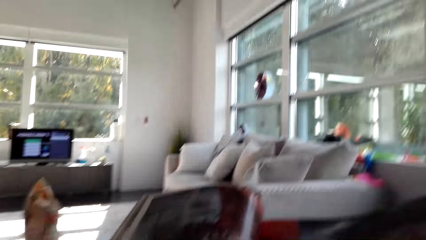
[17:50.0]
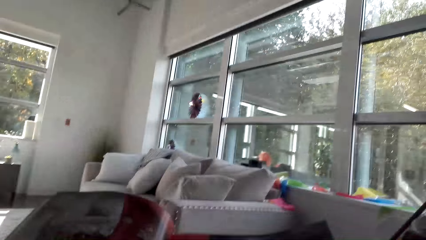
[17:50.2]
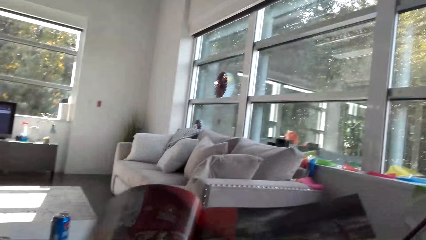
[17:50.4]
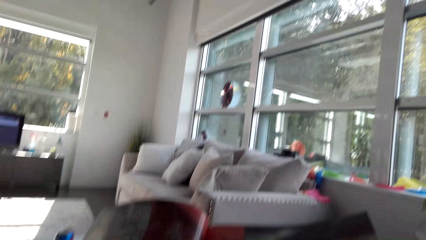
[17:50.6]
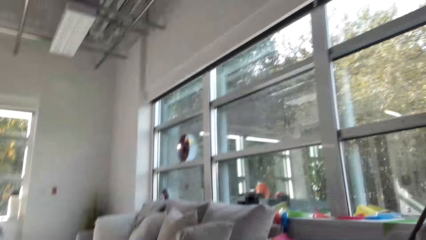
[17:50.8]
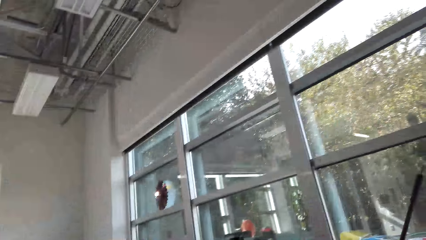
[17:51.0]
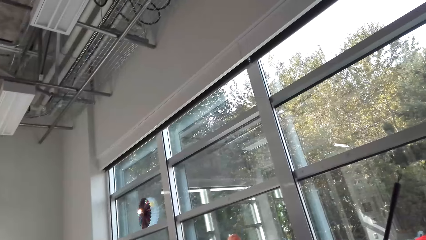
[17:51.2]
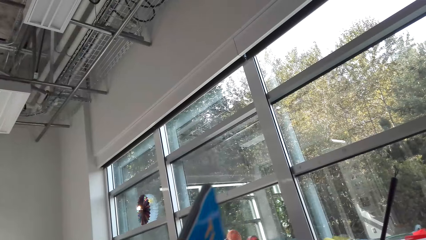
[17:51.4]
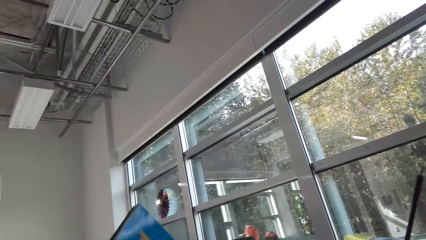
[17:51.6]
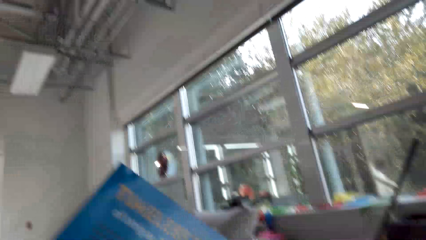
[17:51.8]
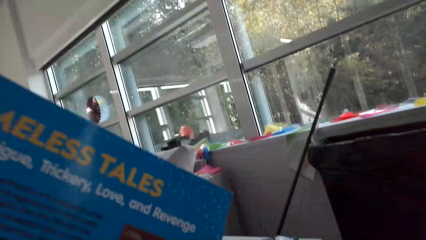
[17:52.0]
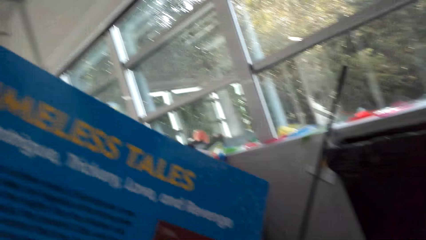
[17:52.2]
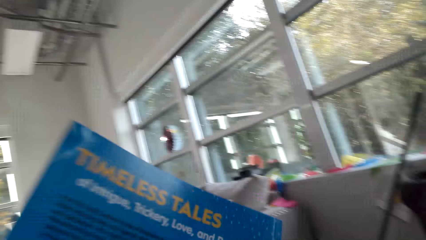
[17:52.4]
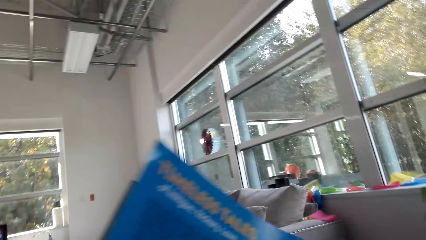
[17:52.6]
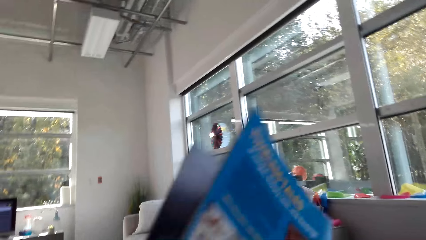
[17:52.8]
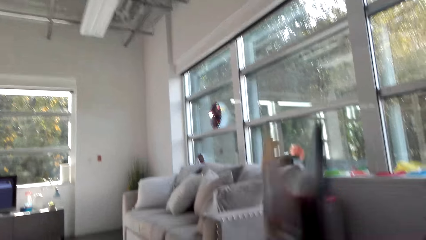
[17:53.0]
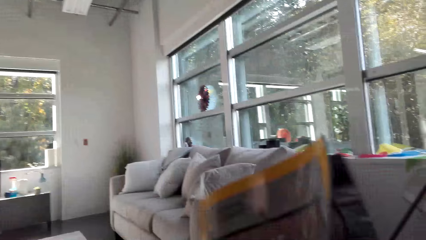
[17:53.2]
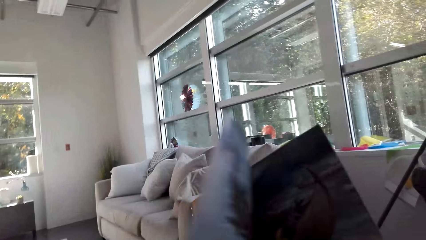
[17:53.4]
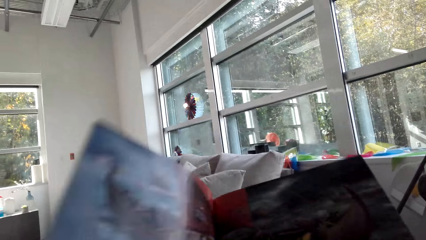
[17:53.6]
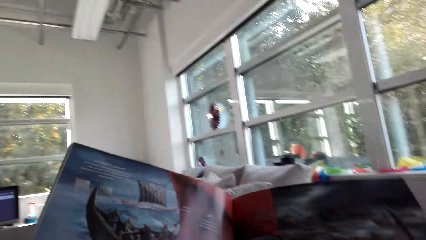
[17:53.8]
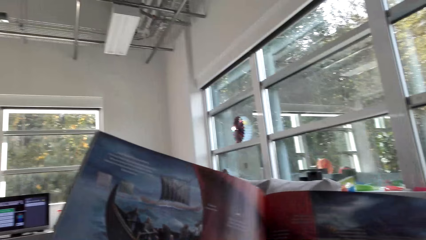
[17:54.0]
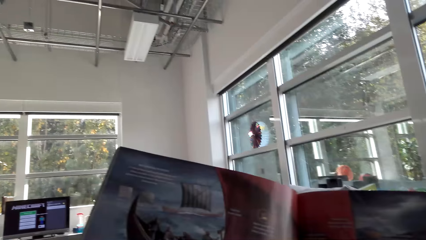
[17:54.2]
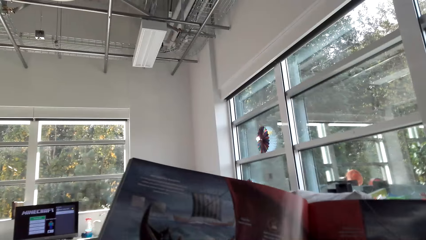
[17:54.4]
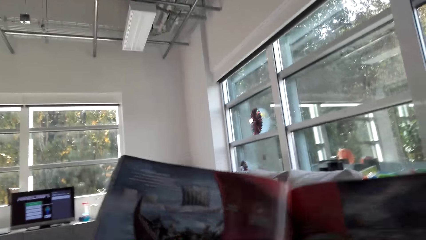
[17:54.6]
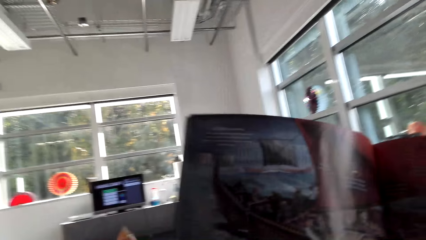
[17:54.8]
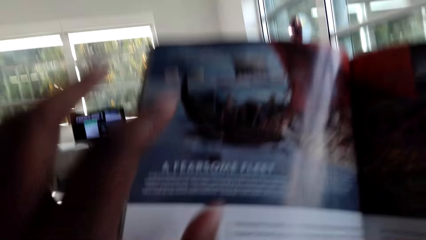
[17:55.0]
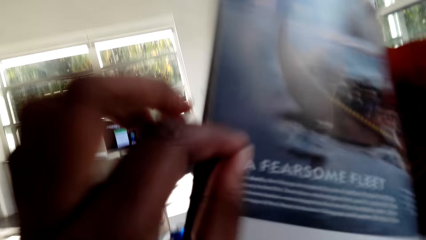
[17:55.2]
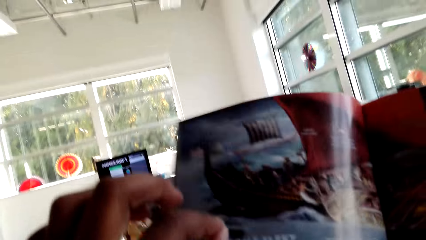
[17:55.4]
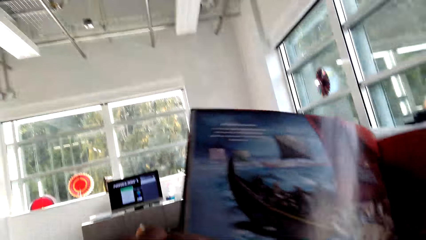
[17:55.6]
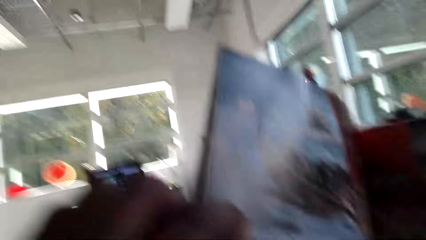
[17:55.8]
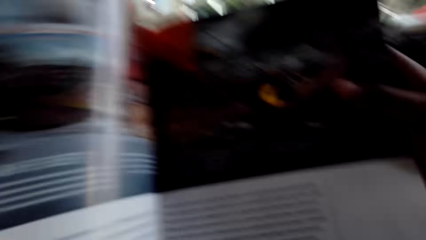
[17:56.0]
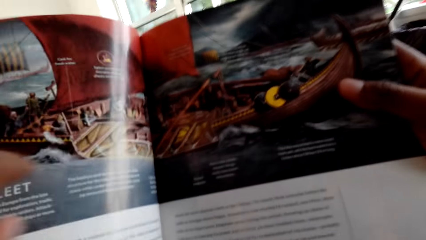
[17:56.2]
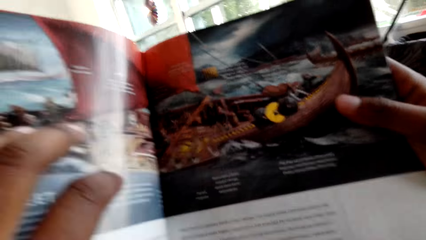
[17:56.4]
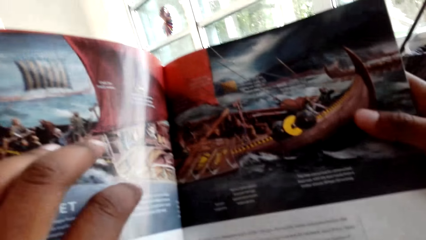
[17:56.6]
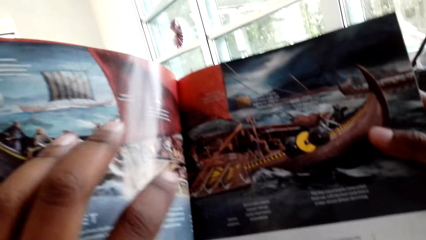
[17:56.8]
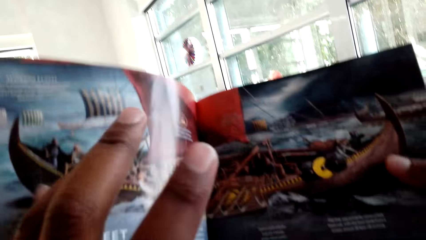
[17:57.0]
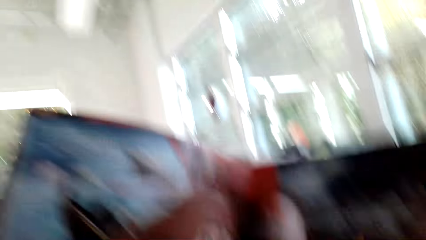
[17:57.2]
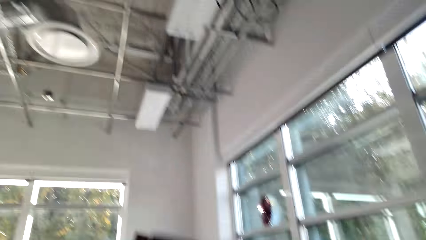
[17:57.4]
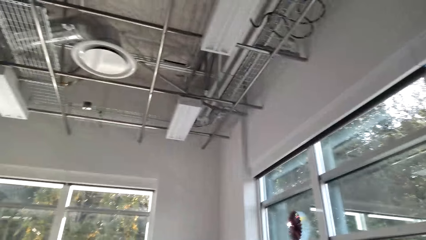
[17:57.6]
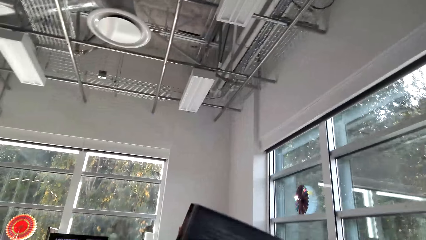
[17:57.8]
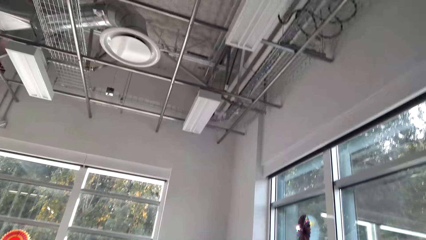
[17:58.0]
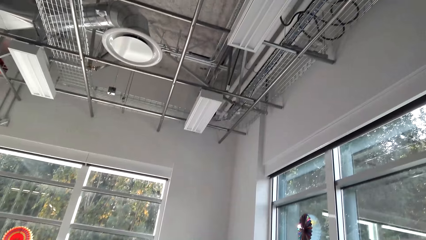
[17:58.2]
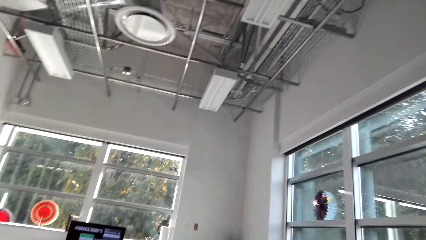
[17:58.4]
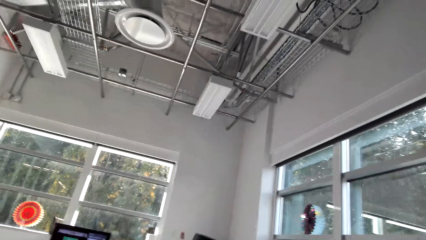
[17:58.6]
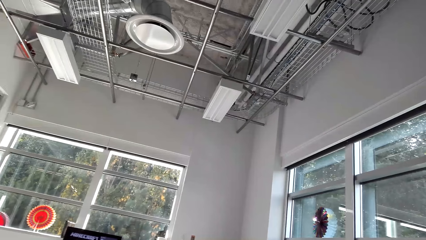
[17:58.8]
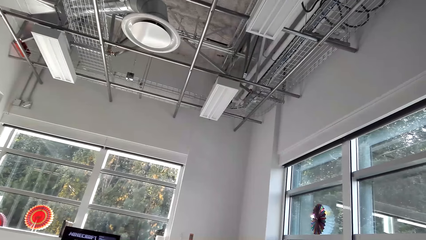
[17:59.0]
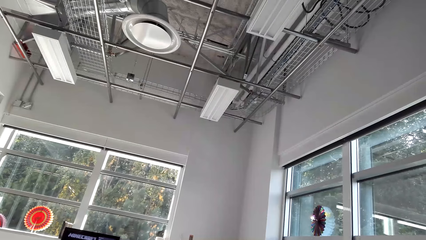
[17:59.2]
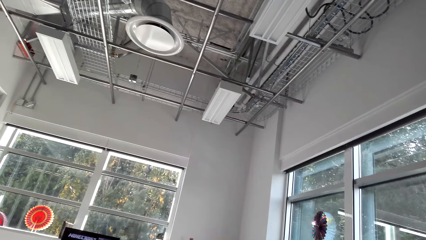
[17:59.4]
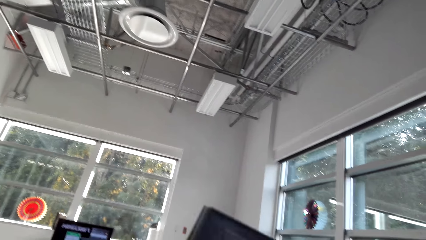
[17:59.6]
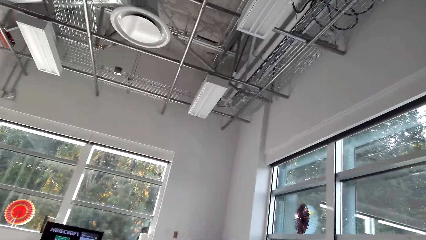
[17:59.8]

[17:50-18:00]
The camera wearer turns the page of the magazine. They read the magazine. They read it again. They look around. They open the magazine. They read the magazine. They lift the left hand. They pull the cloth. They read the magazine. They look around.

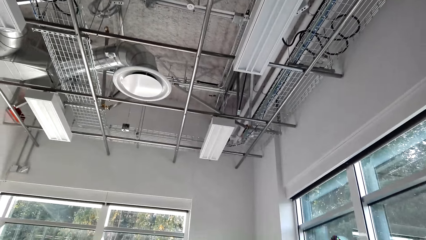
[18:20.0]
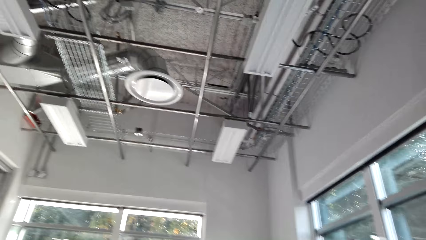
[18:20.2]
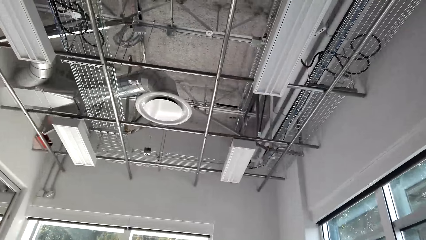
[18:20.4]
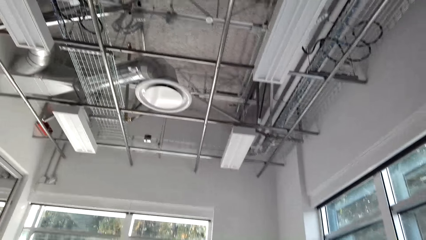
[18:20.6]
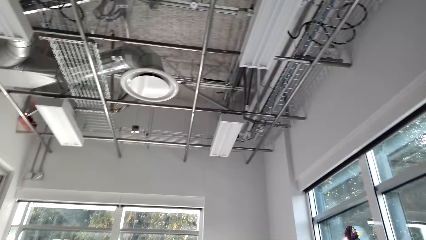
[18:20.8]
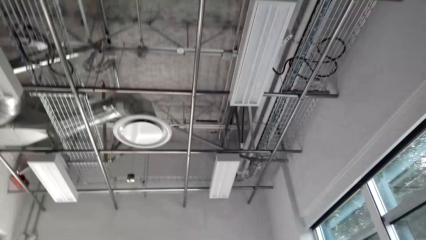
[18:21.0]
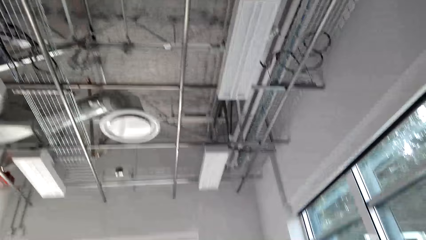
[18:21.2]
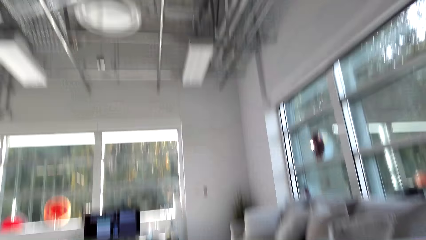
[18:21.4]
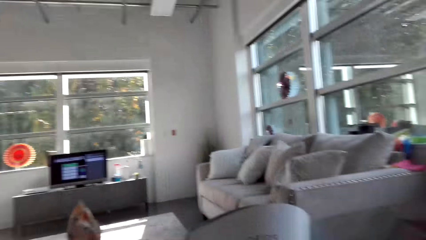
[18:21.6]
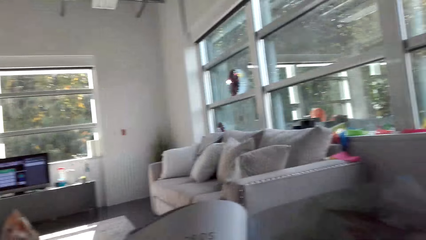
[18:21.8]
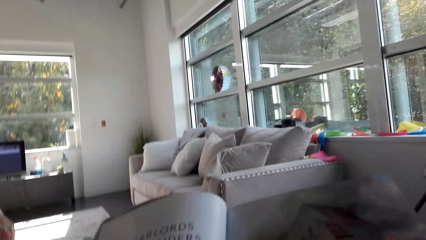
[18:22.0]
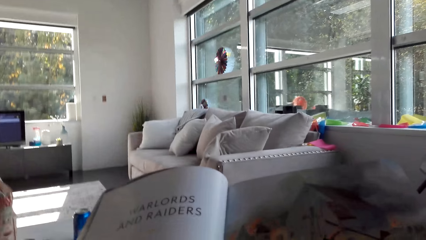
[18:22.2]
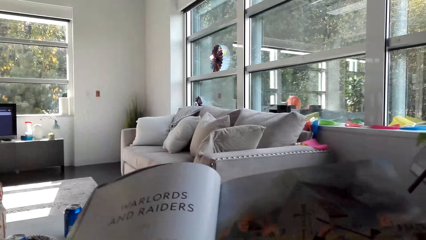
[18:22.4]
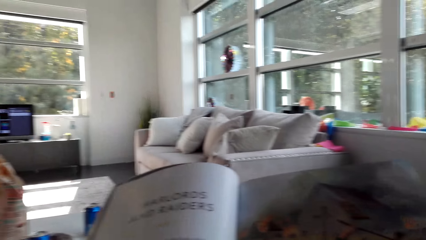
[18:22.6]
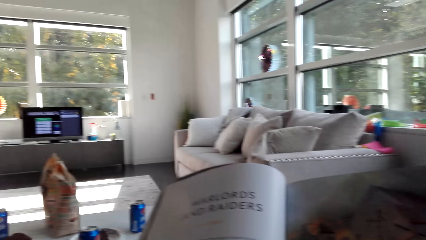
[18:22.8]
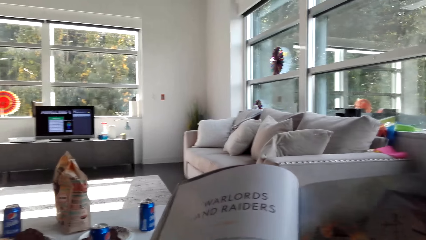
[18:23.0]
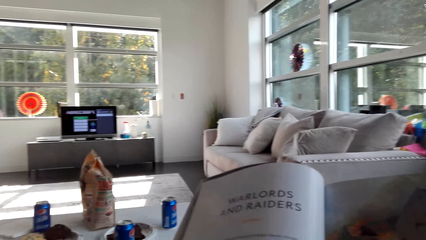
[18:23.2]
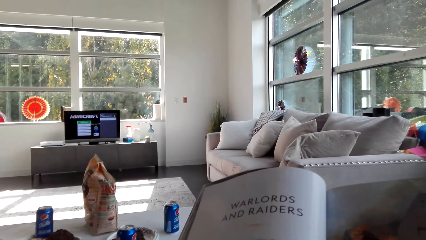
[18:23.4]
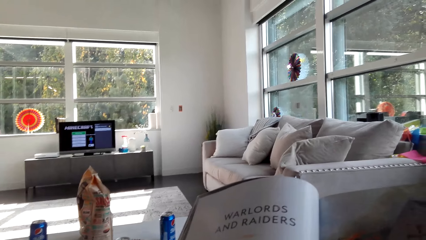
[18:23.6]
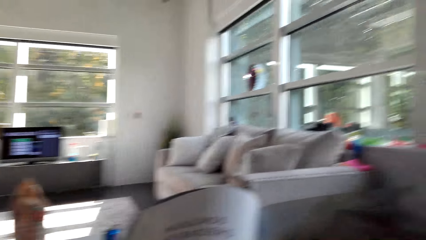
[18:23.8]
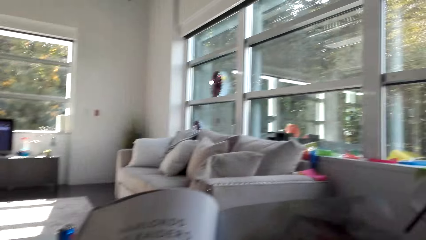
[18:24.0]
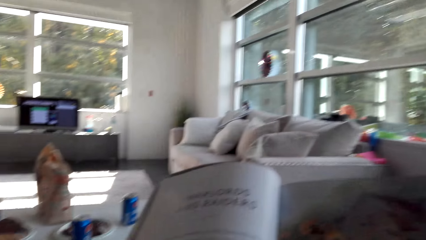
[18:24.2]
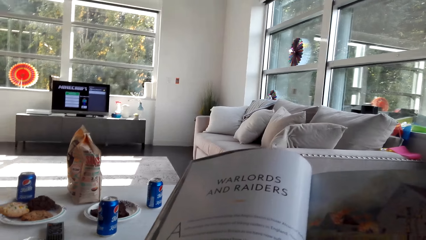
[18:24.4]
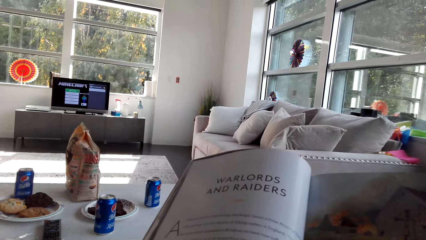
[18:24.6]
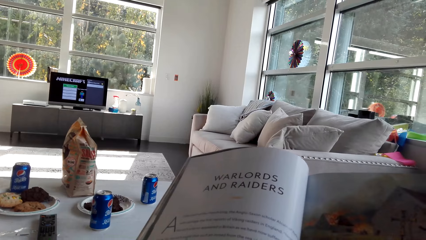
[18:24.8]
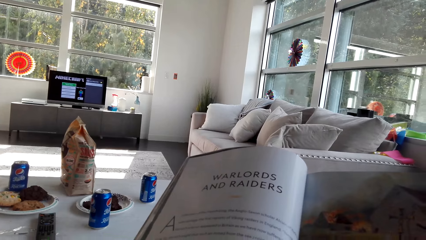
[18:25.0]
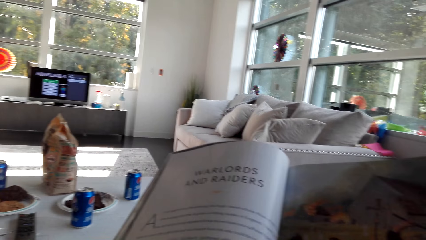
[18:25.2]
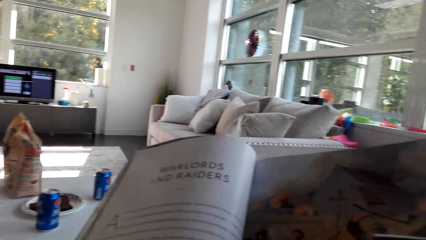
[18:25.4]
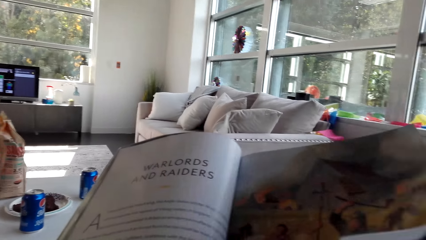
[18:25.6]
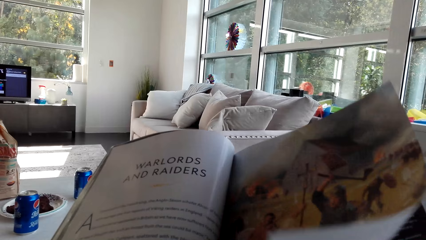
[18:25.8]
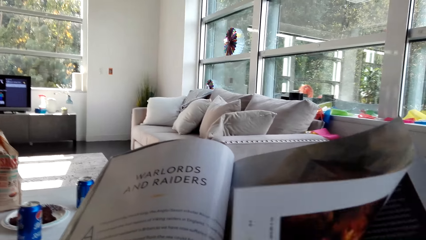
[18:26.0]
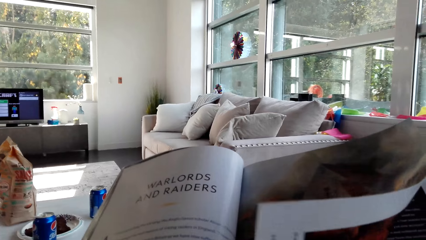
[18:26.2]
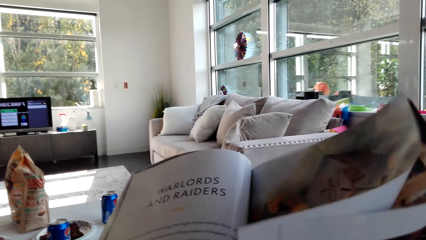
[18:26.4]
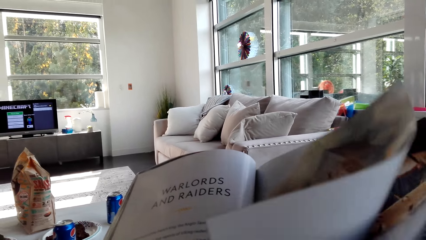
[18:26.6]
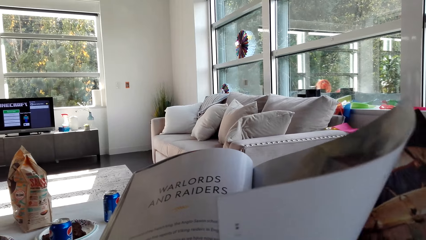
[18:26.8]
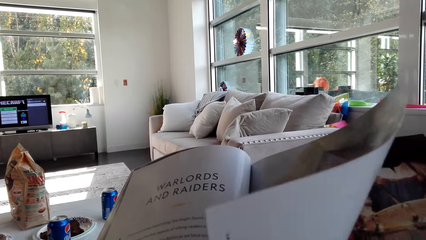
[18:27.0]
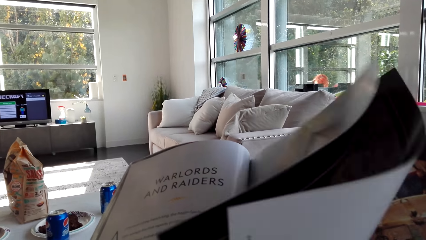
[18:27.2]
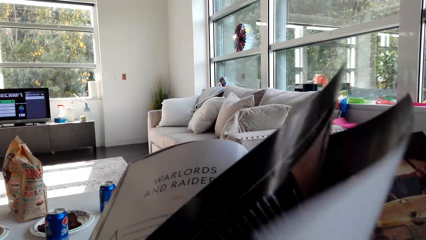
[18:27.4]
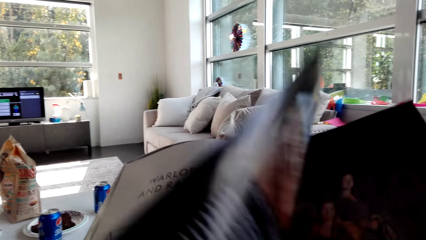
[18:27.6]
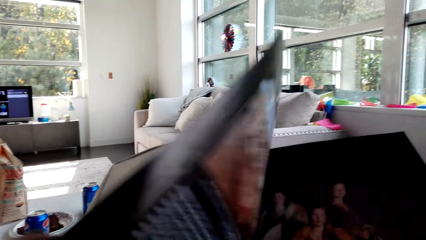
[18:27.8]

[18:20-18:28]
The camera wearer reads a magazine. They lift the pages of the magazine.
